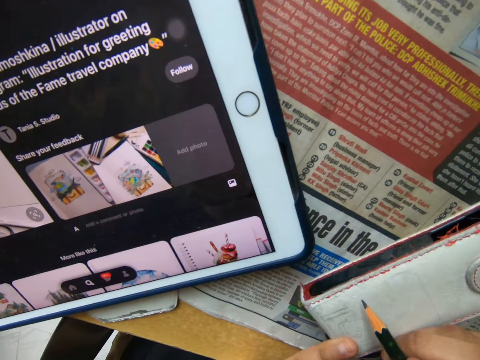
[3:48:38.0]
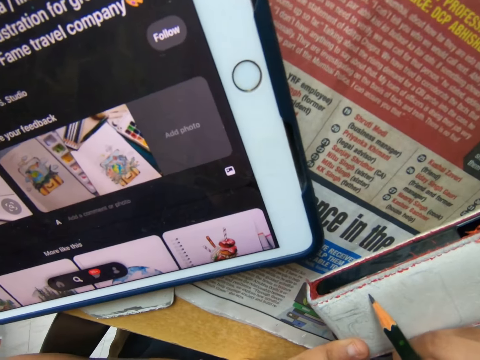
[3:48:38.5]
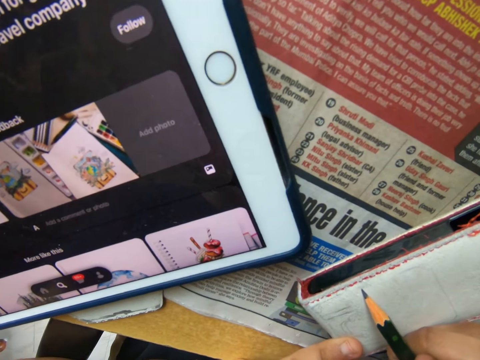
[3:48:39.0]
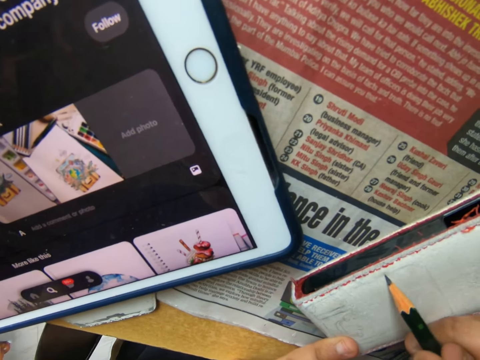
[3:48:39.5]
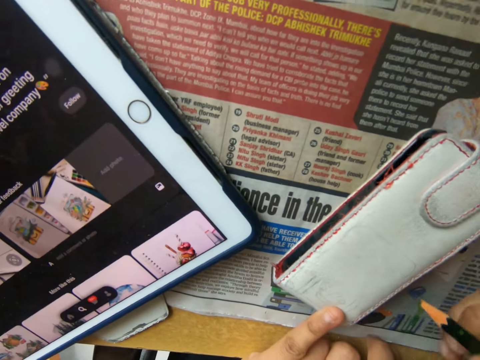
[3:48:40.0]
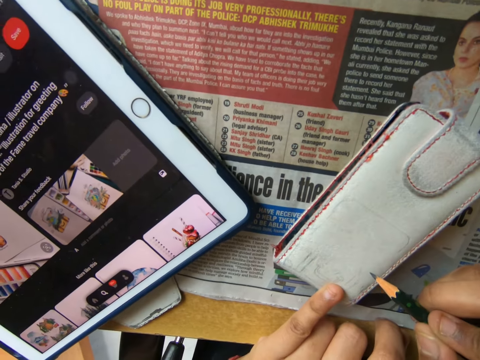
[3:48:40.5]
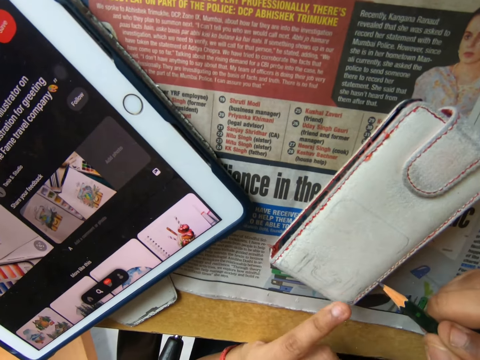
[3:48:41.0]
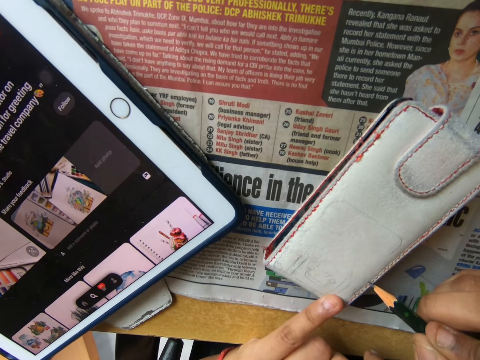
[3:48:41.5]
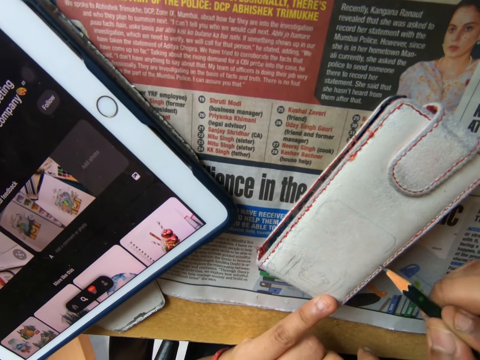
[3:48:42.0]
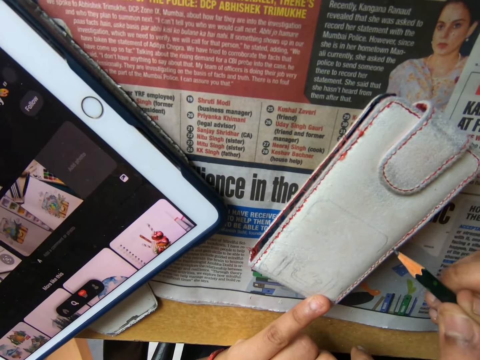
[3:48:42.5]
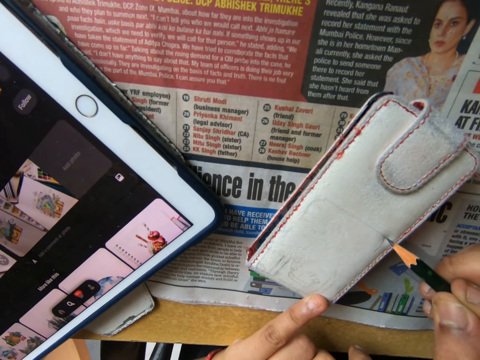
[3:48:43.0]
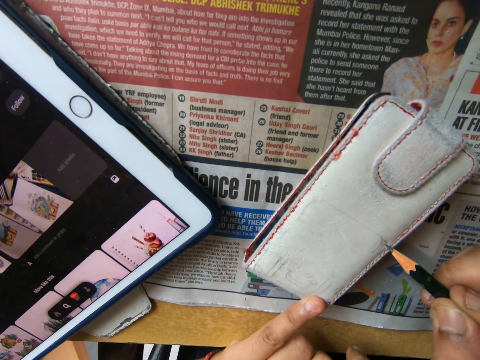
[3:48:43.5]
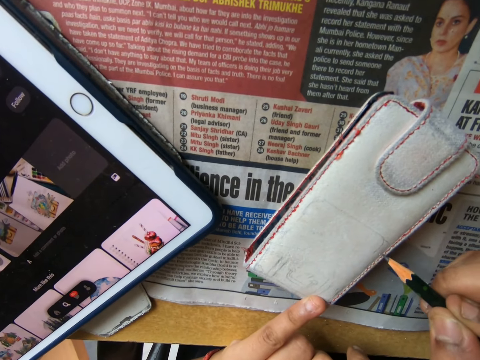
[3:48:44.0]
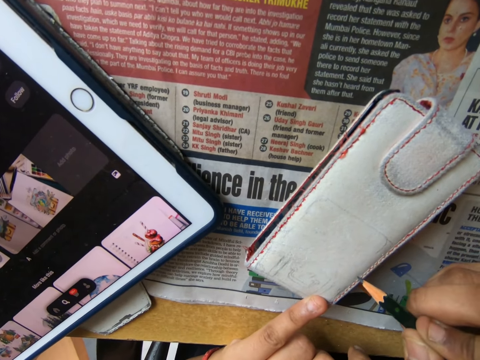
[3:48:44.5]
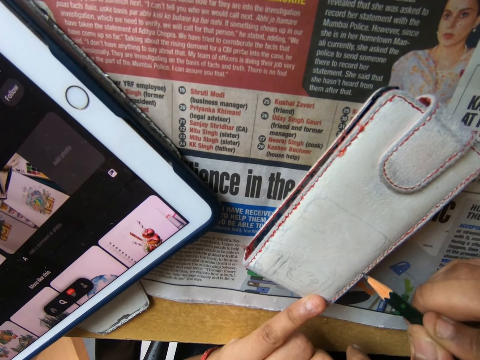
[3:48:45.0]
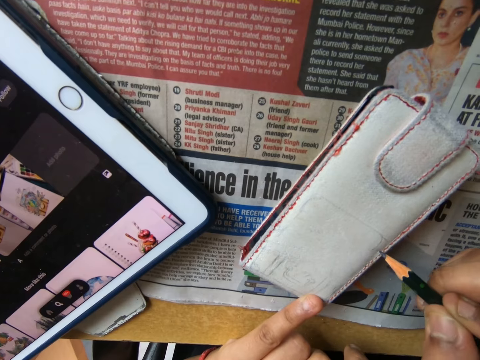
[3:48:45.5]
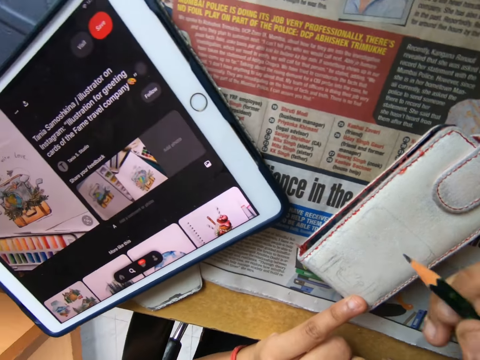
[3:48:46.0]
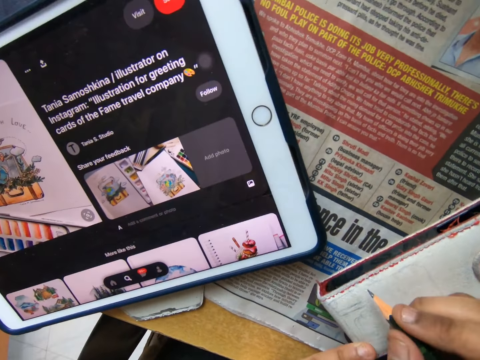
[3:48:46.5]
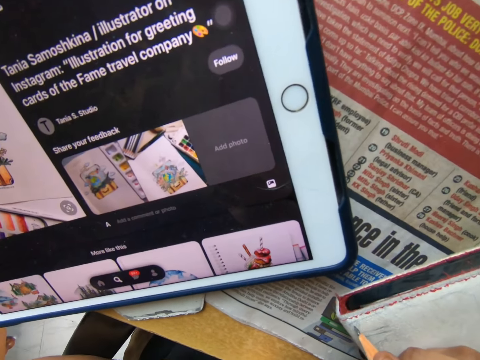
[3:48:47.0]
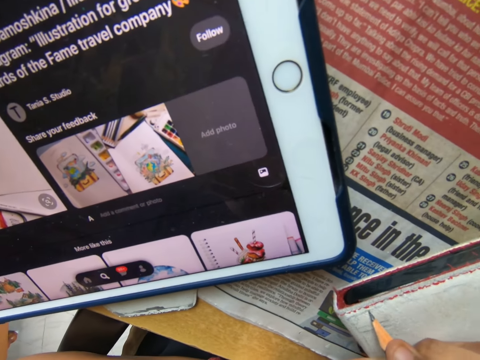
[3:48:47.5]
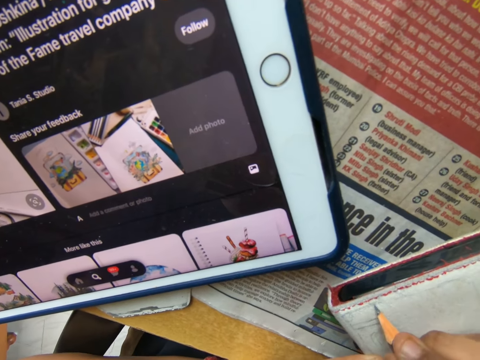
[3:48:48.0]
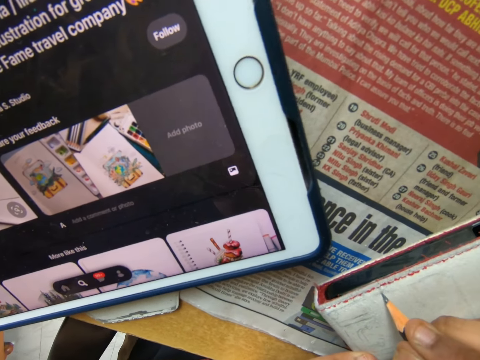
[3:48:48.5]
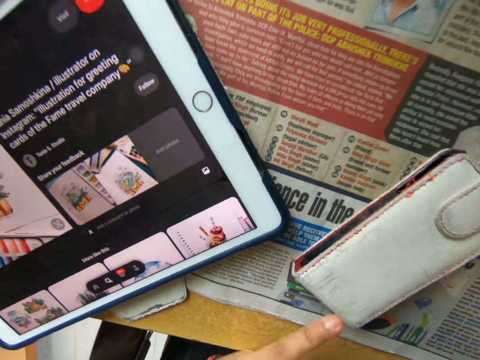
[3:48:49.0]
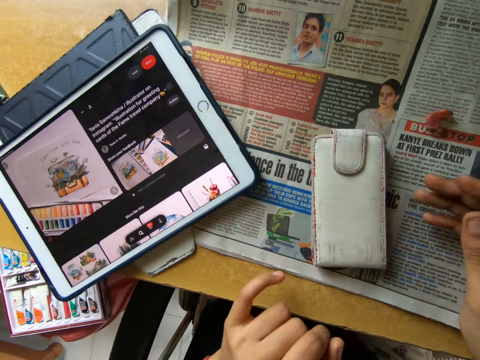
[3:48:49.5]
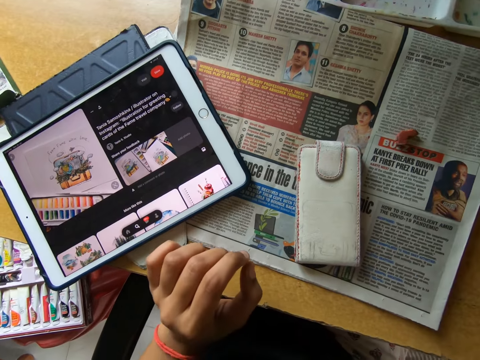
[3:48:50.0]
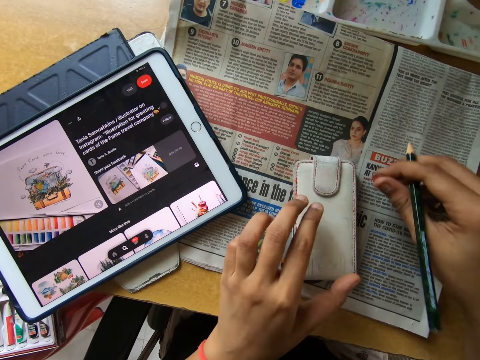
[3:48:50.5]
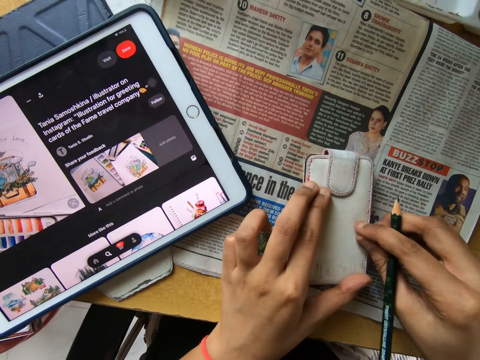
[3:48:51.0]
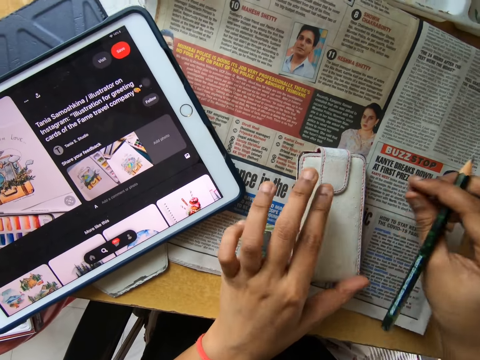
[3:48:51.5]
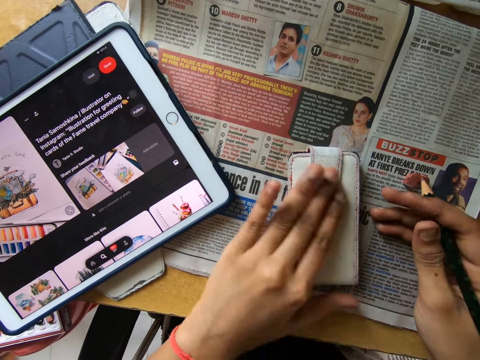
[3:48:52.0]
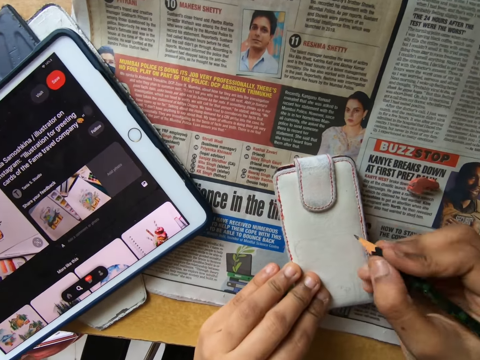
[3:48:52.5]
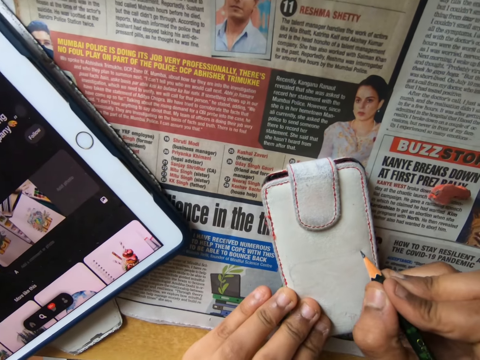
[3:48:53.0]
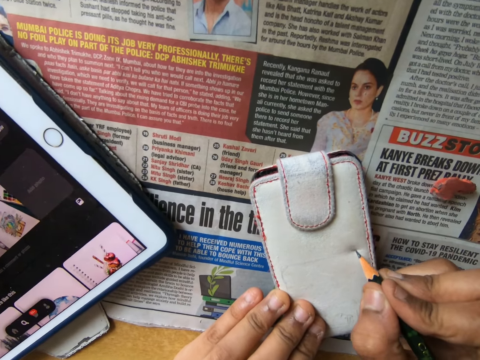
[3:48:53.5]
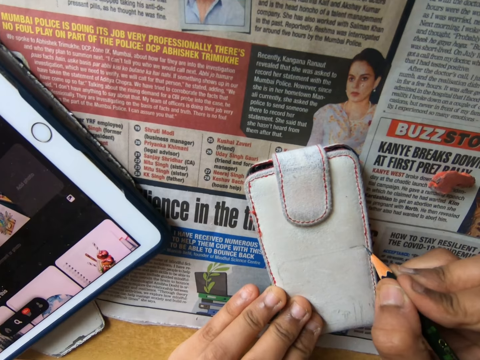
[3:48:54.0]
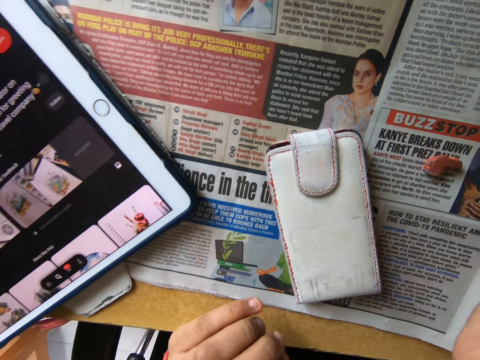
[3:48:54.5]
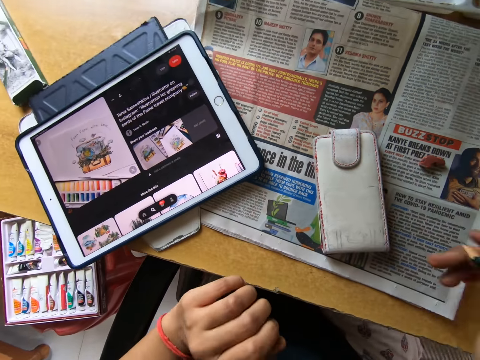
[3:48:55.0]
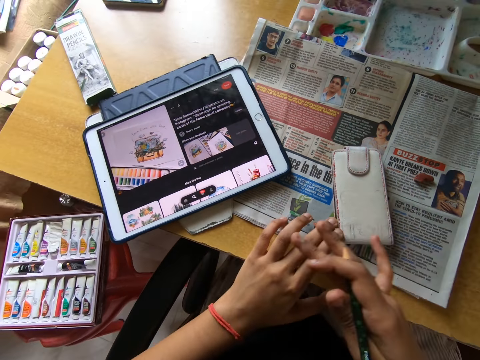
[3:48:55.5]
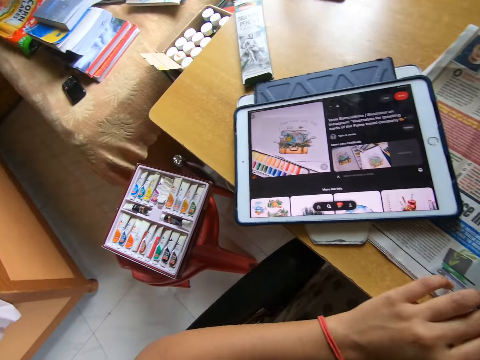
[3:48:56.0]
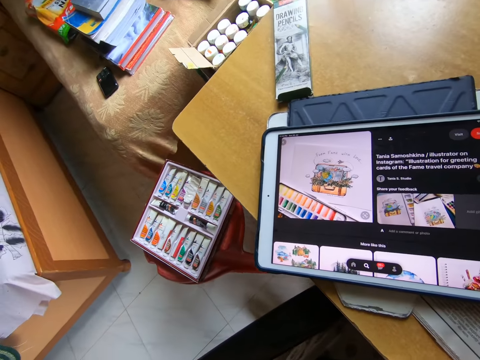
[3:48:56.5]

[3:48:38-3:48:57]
The camera wearer draws the wallet or phone pouch with a pencil. He pulls the pencil off the wallet. He moves the phone pouch with both hands. He rotates the wallet. He picks up the eraser from the table with his right hand. He cleans the drawing on the phone pouch with the eraser in his right hand. He drops the eraser in his right hand on the table. He wipes the wallet with his hand. He draws an image from the tablet on the table on the phone pouch on the table with the pencil in his right hand. He pulls the pencil off the wallet. He wipes the wallet with his hand. He looks at the tablet.
